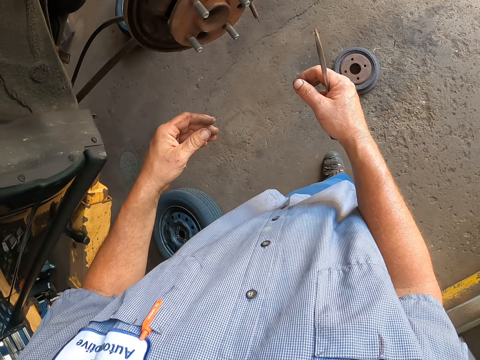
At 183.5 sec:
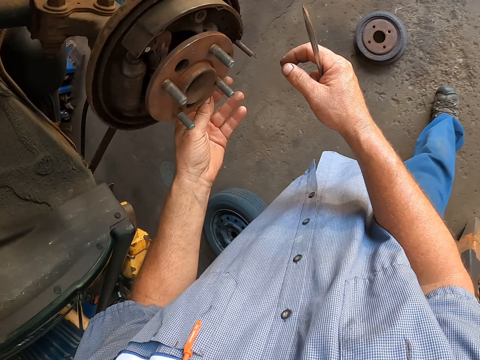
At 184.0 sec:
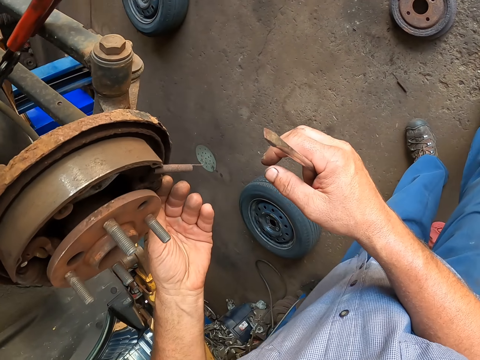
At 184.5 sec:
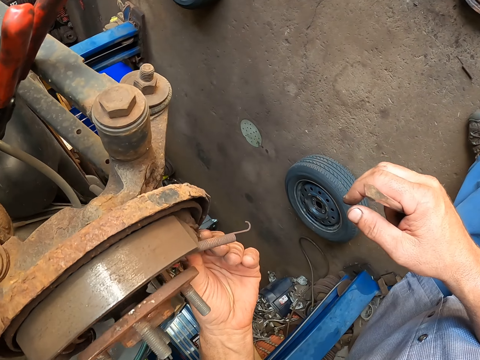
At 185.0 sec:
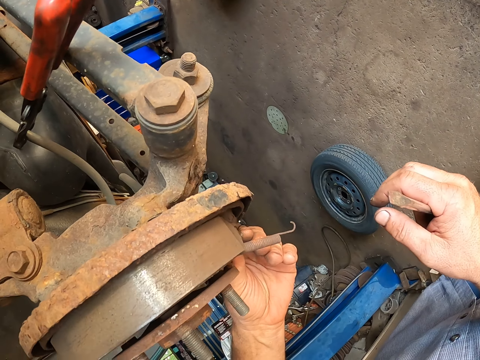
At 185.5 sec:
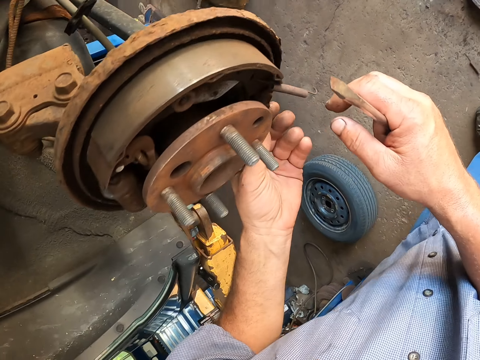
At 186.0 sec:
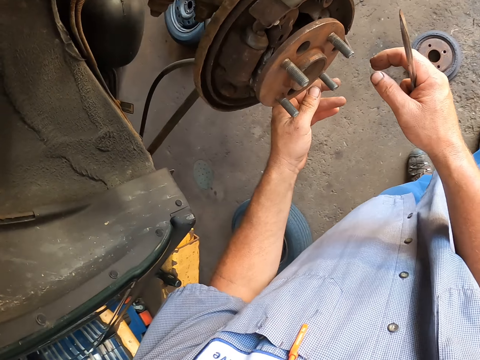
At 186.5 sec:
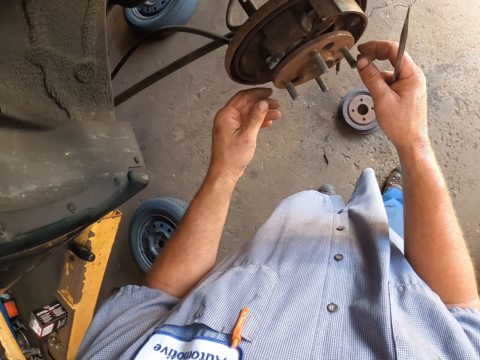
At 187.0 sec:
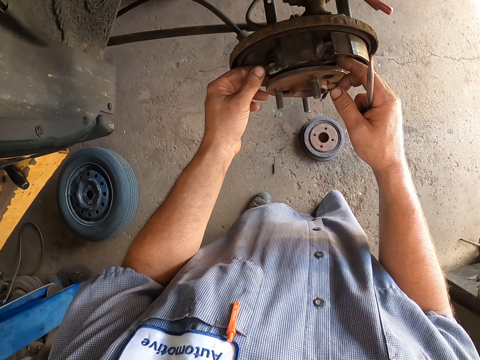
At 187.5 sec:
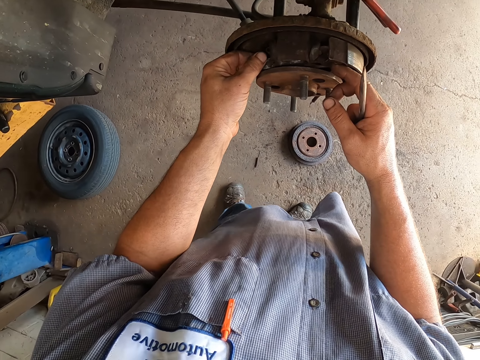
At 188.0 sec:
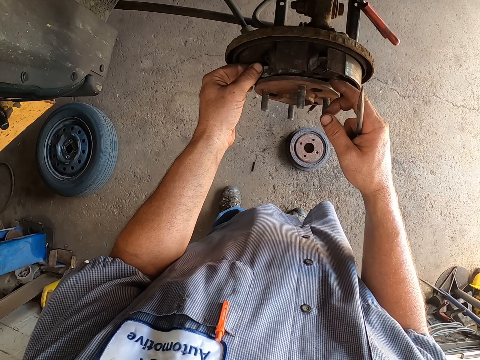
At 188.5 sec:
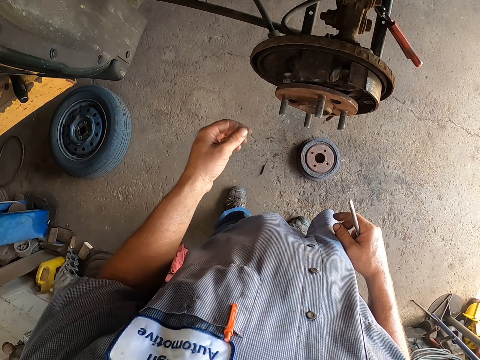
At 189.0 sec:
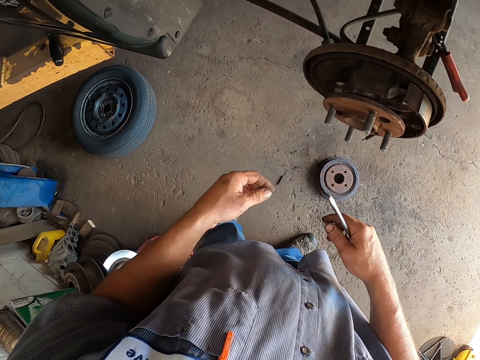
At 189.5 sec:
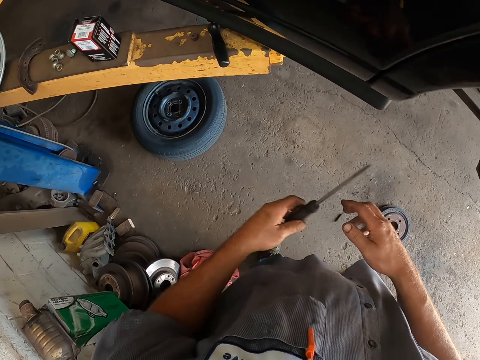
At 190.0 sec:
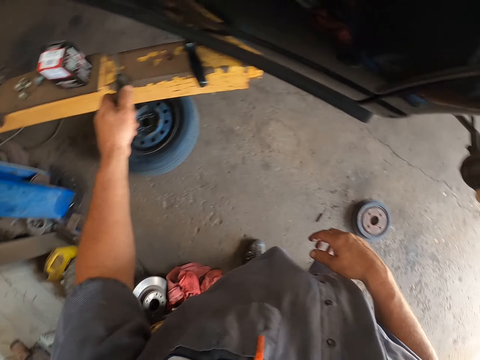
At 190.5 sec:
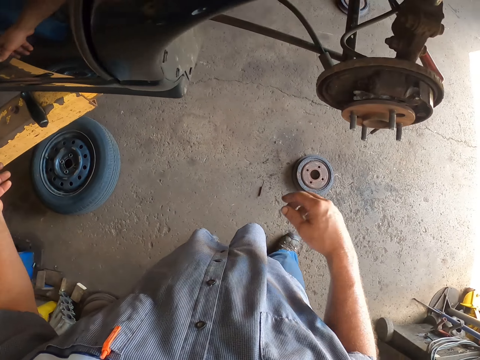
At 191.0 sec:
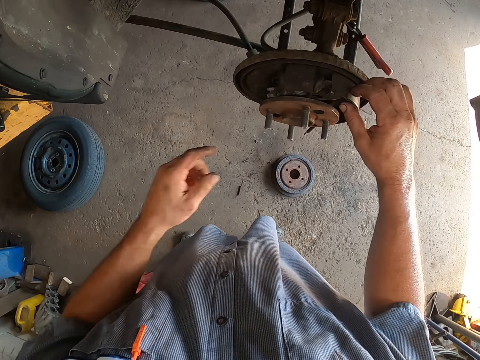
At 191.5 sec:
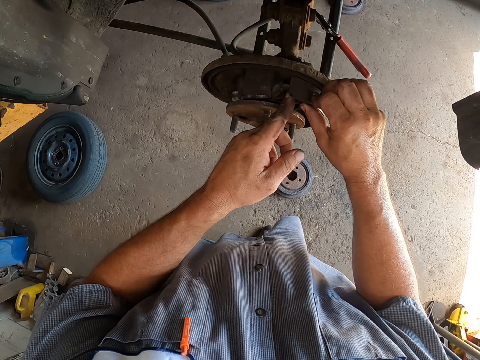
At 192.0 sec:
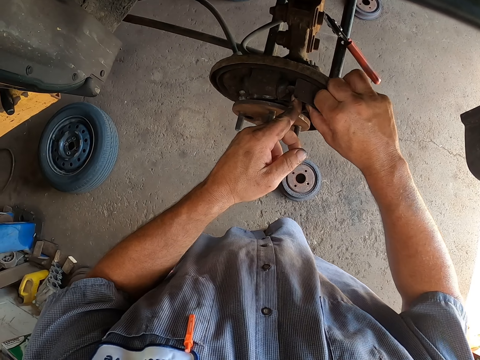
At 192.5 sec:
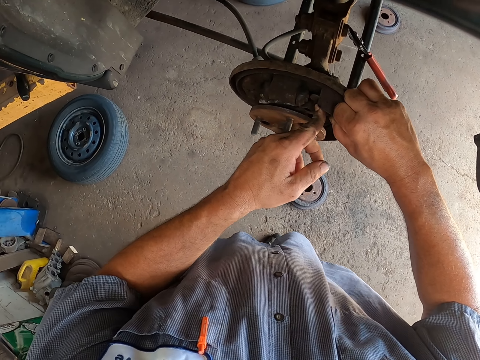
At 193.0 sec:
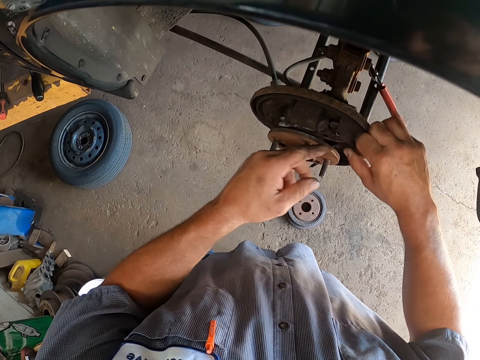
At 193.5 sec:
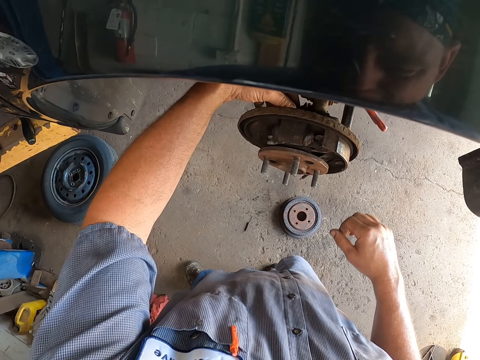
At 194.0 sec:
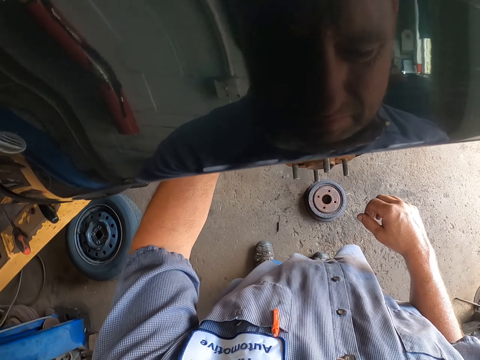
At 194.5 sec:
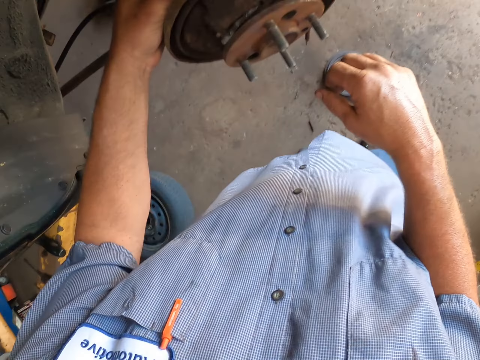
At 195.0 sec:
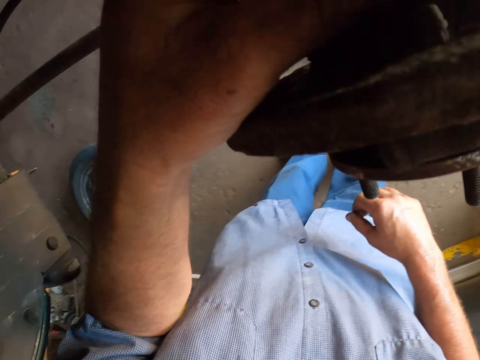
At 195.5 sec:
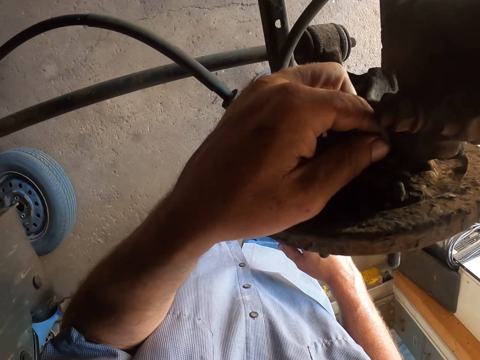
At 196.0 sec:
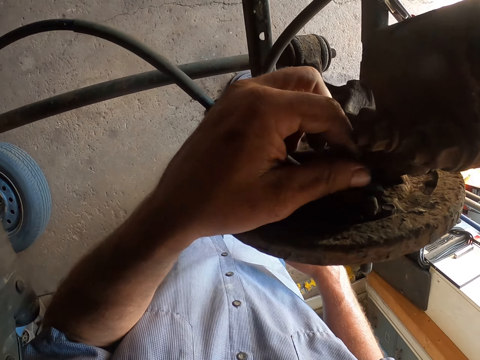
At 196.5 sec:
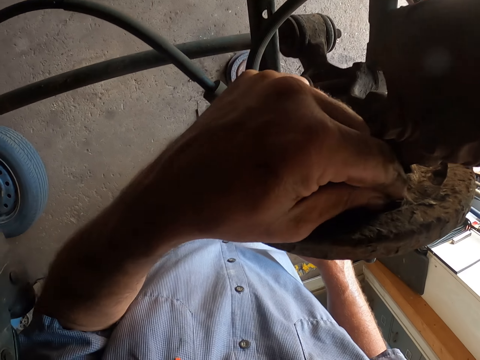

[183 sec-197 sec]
The camera wearer looks around. They hold the flat screwdriver. They look at something. They adjust the rim by the hand. They withdraw the hand from the rim. They transfer the screwdriver to the left hand. They place the flat screwdriver on the wood. They hold something. They adjust the rim by the hand. They remove an object from something. They touch something and look around.

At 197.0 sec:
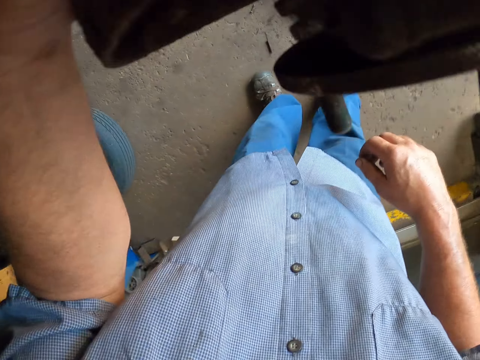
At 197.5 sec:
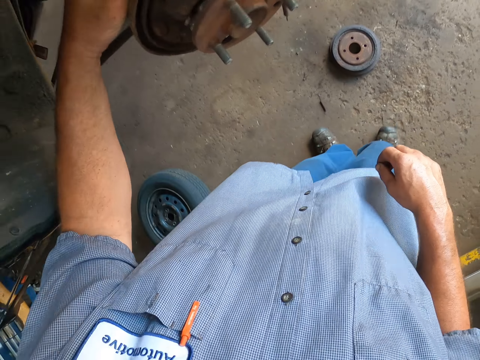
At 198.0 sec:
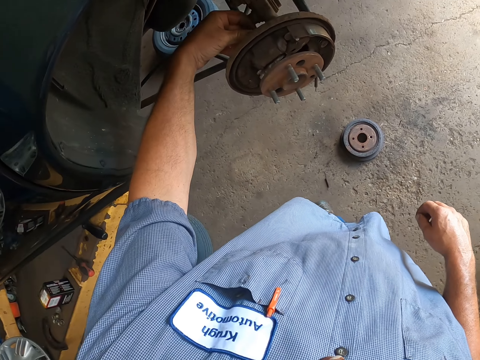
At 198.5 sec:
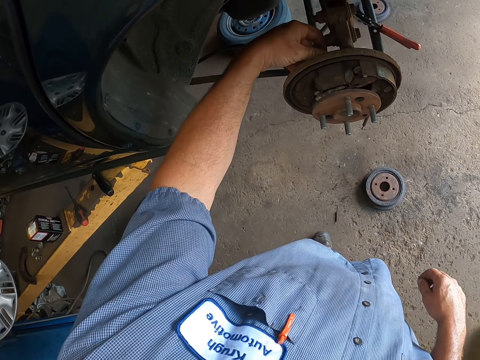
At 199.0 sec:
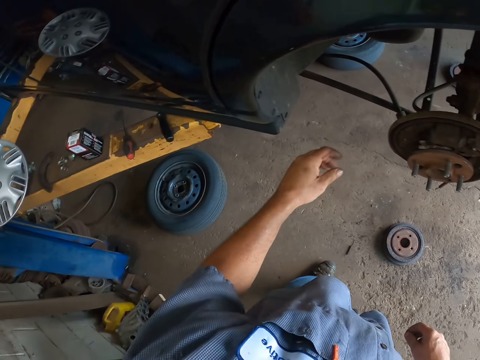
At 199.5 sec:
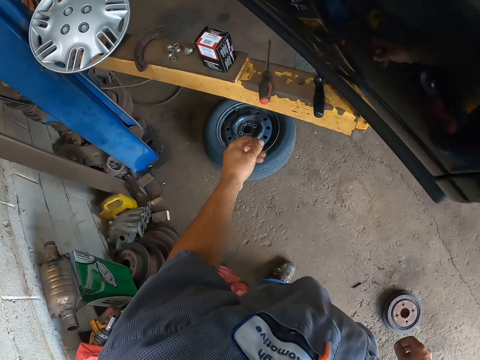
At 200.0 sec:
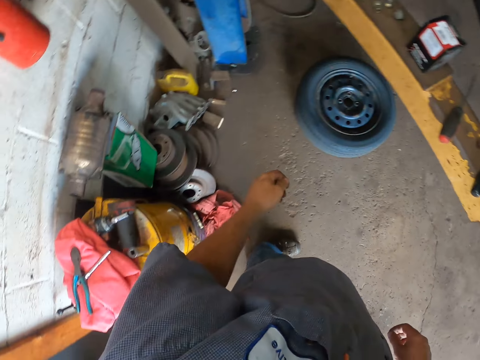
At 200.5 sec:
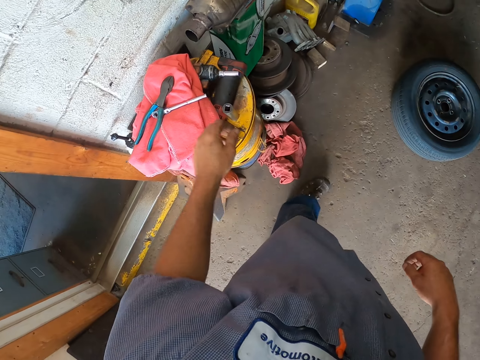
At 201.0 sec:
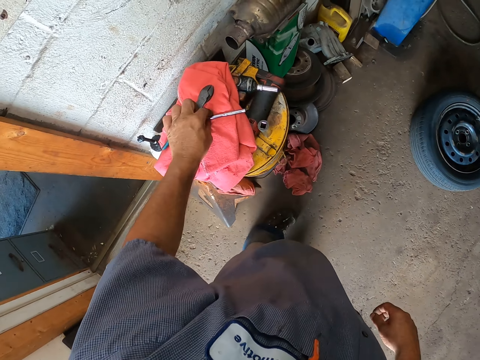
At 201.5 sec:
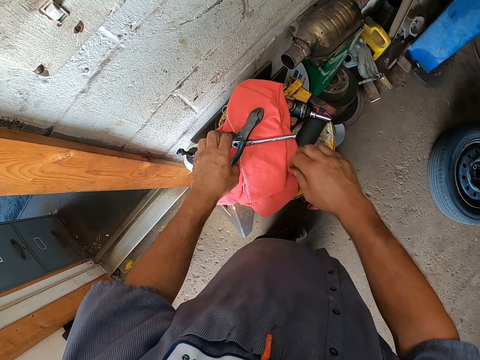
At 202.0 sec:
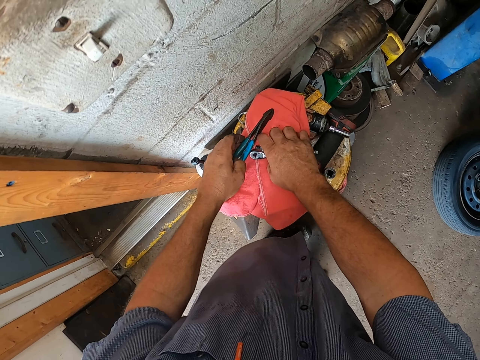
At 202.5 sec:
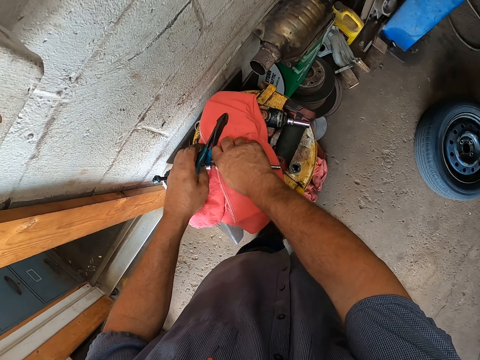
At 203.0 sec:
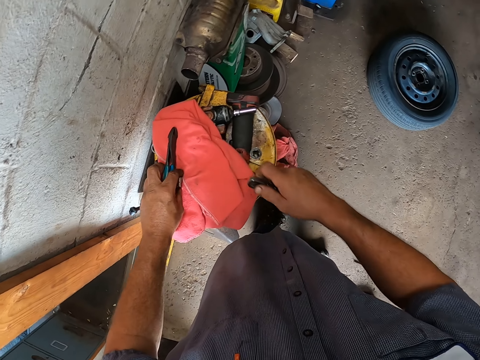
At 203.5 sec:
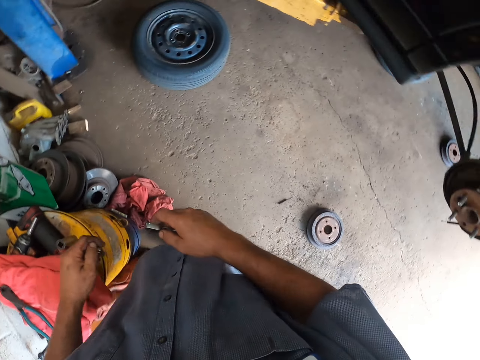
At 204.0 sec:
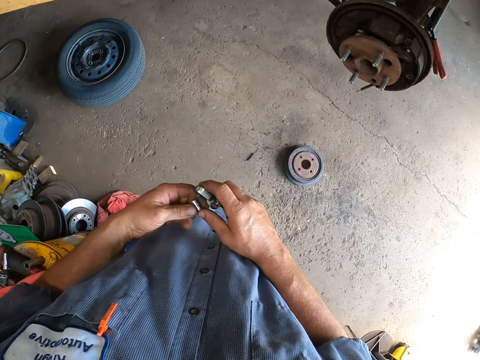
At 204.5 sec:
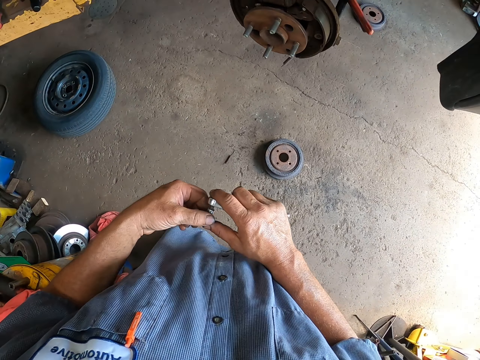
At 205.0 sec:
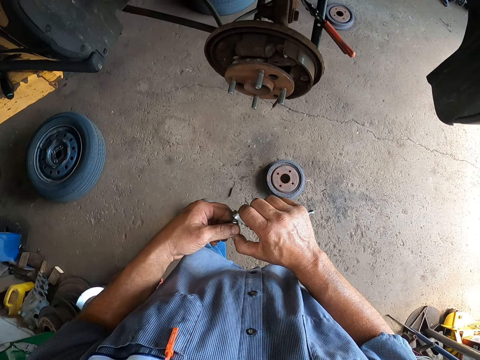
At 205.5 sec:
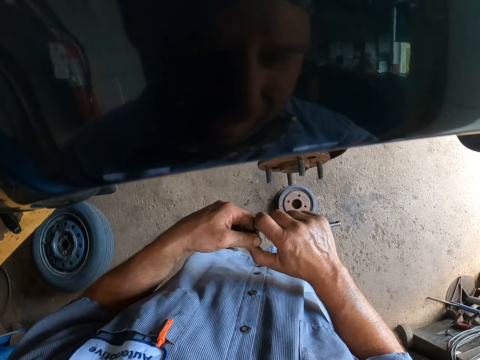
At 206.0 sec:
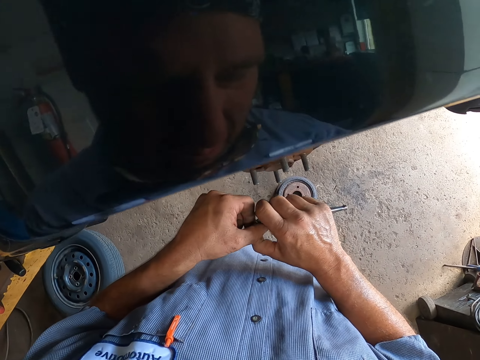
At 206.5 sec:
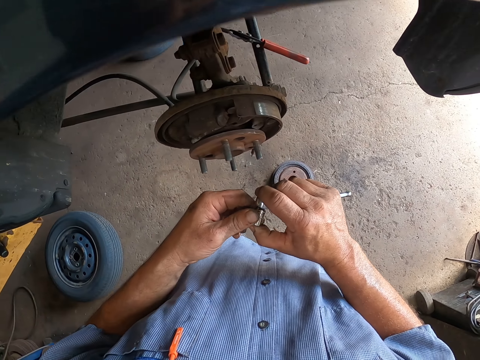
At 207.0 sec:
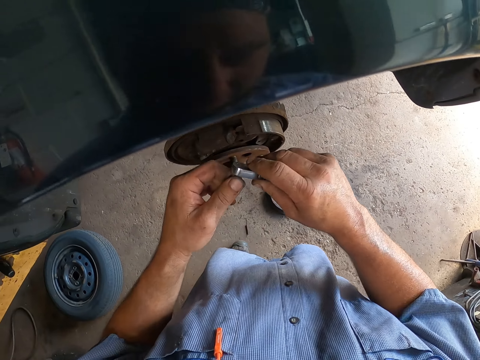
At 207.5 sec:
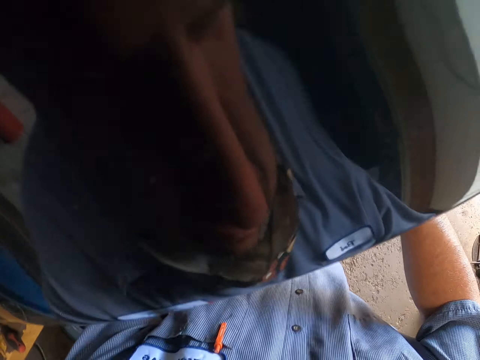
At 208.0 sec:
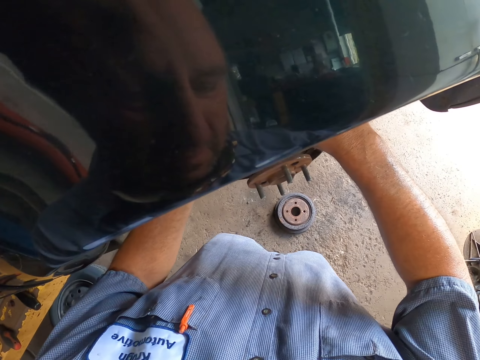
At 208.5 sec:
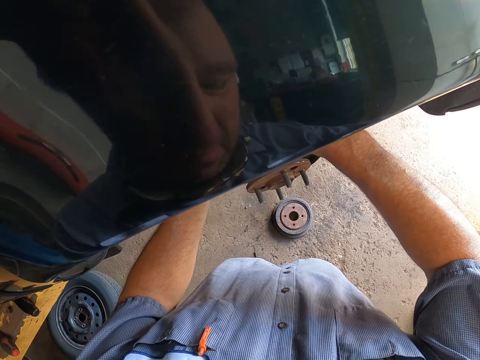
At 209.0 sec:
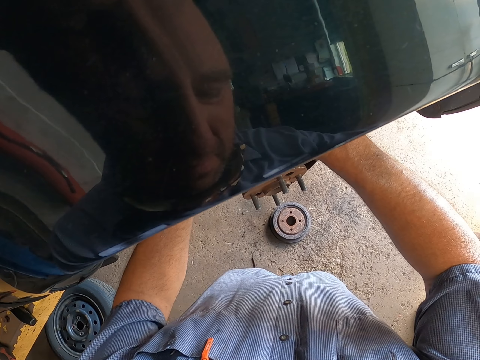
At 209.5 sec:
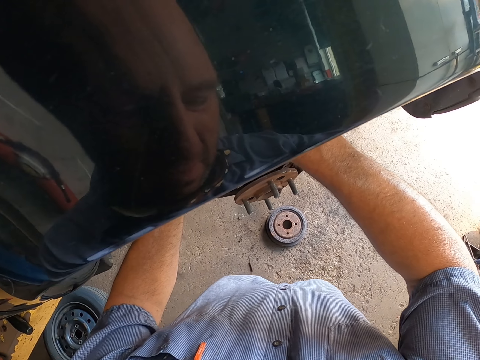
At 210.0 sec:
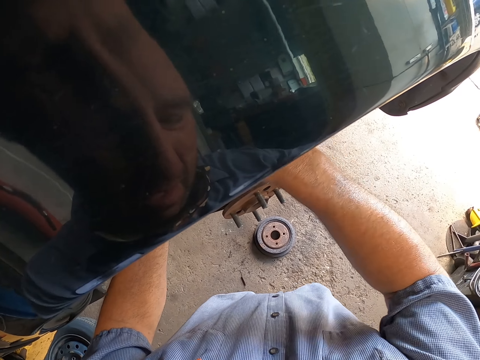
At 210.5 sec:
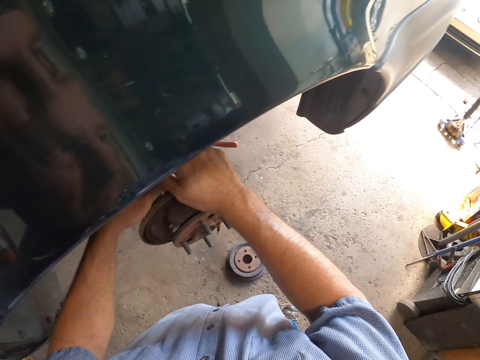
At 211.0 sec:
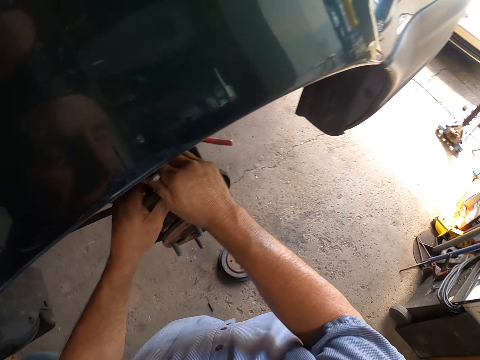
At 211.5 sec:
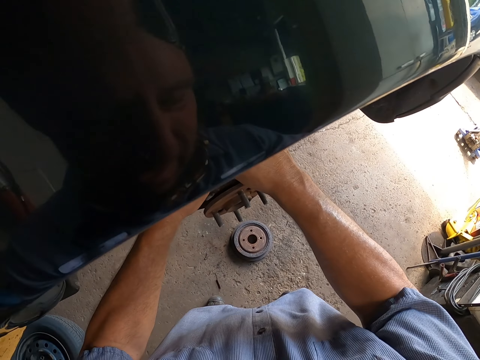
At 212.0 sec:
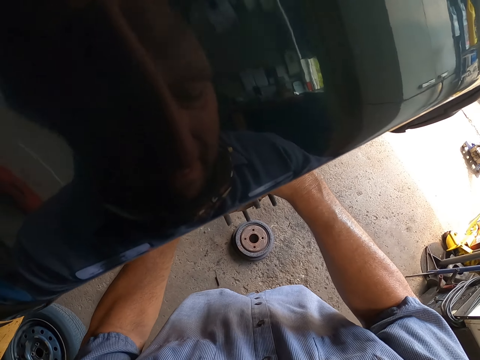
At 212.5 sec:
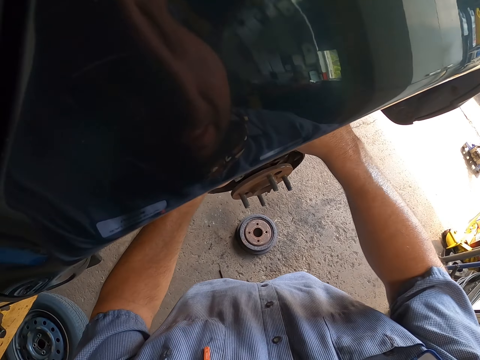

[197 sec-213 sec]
The camera wearer removes the hand from the rim. They stare in the site. They walk around. They pick up a socket spanner. They adjust the socket spanner. They hold something. They adjust some bolts.
